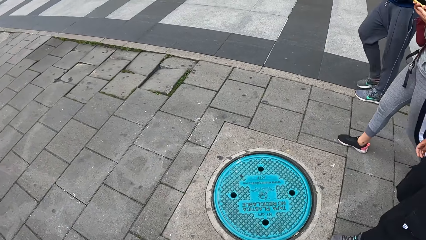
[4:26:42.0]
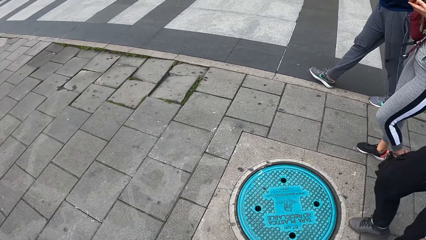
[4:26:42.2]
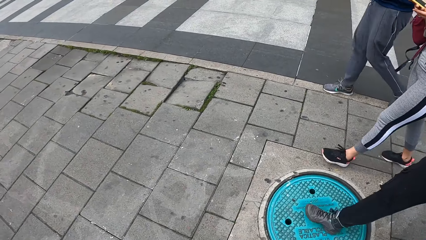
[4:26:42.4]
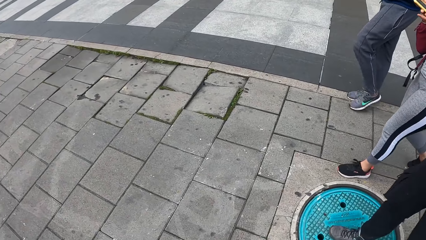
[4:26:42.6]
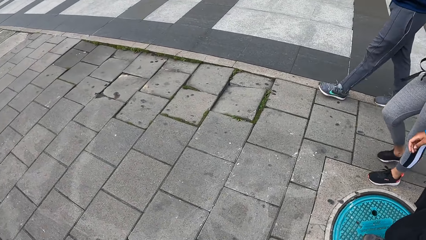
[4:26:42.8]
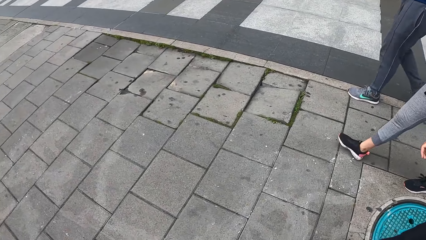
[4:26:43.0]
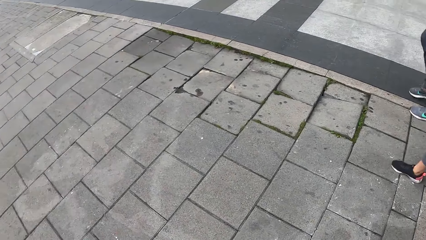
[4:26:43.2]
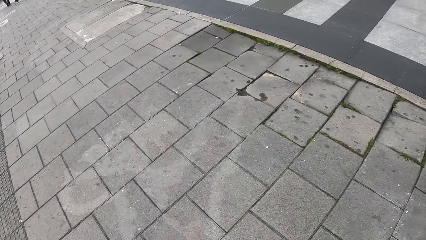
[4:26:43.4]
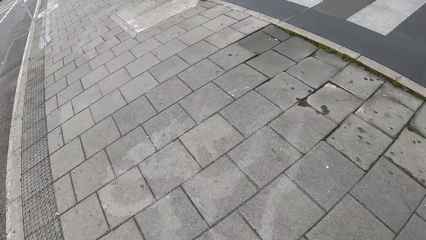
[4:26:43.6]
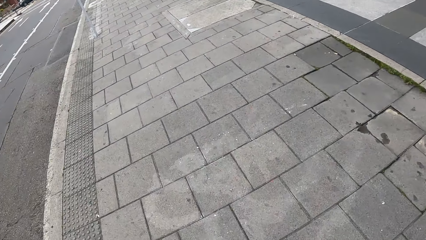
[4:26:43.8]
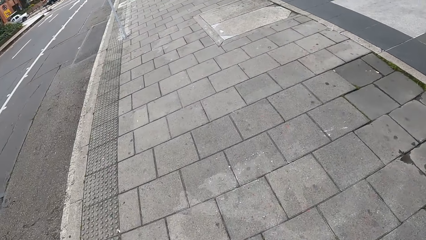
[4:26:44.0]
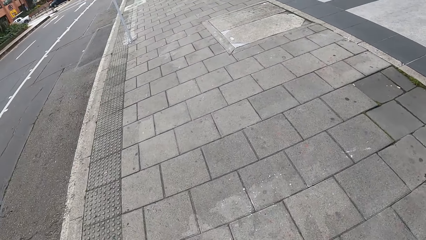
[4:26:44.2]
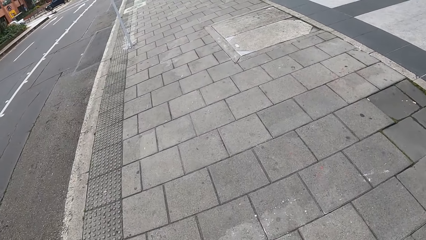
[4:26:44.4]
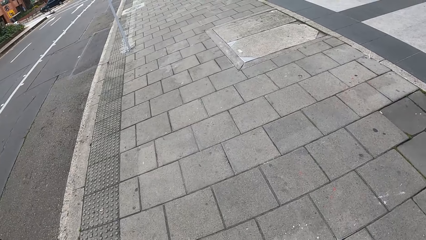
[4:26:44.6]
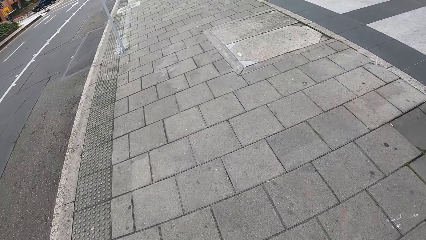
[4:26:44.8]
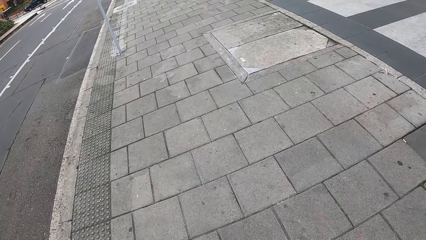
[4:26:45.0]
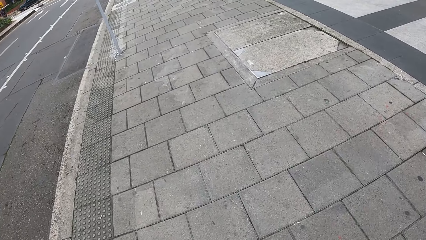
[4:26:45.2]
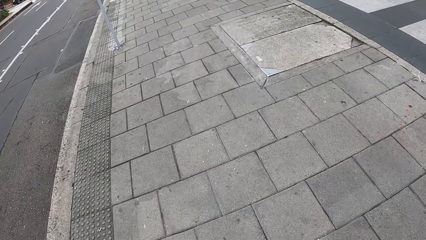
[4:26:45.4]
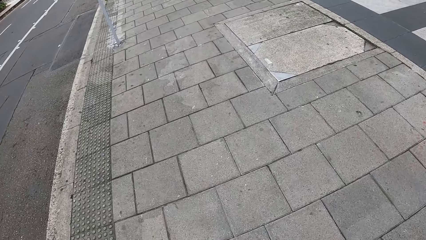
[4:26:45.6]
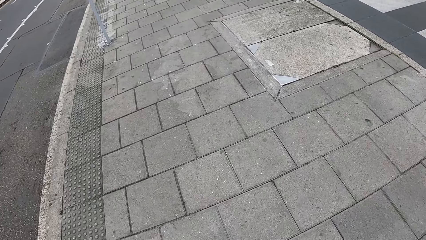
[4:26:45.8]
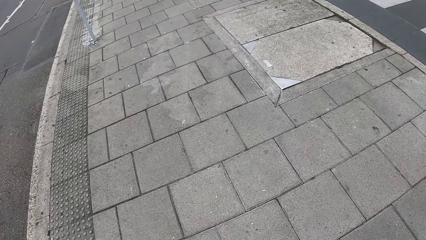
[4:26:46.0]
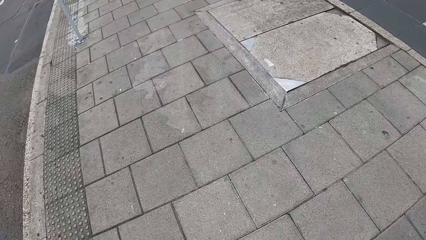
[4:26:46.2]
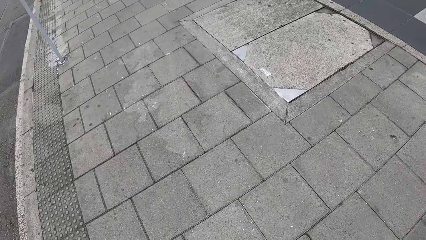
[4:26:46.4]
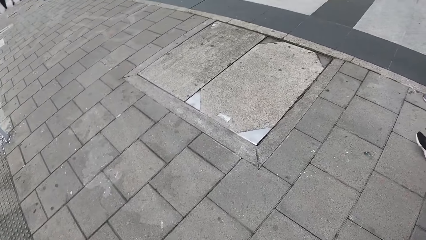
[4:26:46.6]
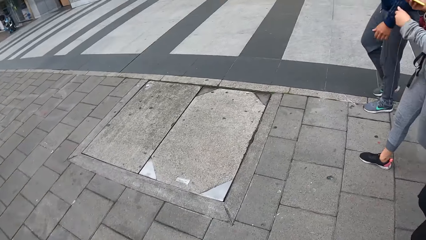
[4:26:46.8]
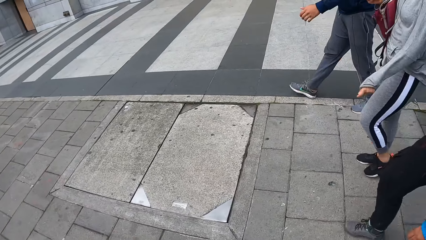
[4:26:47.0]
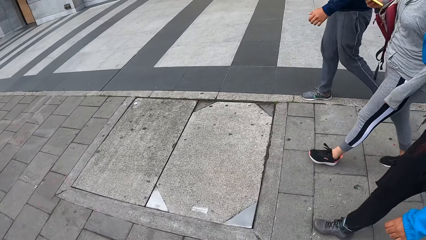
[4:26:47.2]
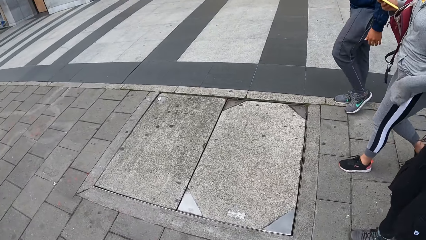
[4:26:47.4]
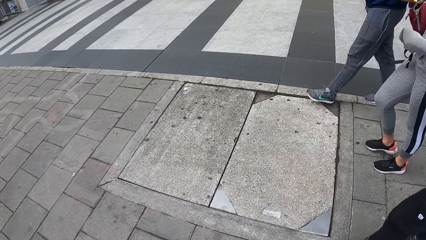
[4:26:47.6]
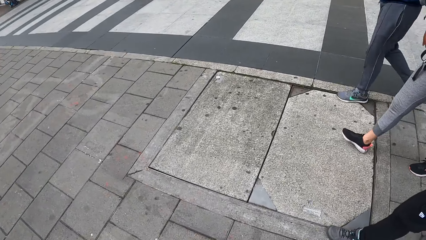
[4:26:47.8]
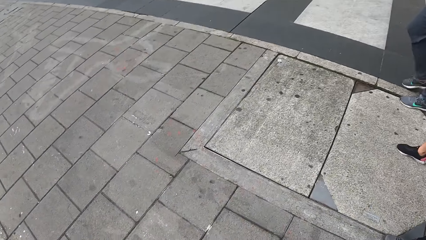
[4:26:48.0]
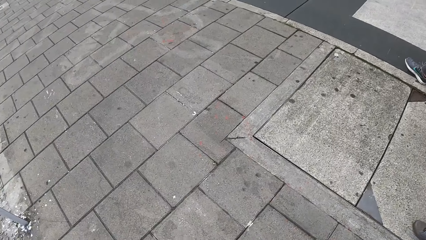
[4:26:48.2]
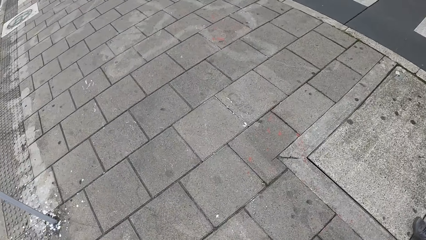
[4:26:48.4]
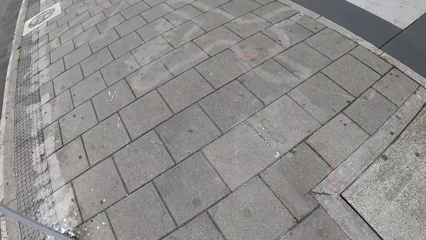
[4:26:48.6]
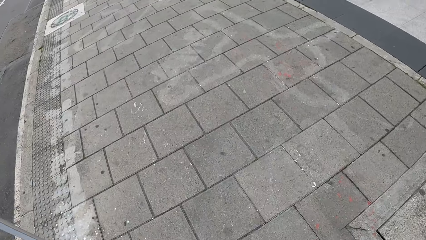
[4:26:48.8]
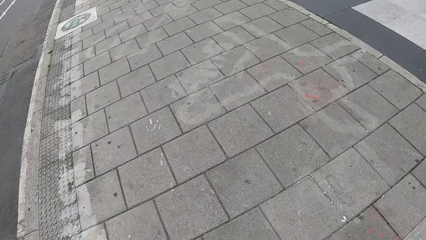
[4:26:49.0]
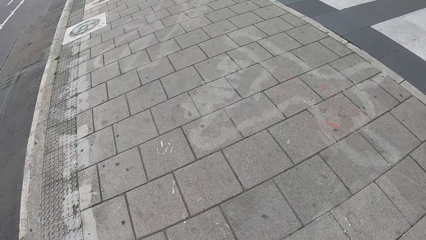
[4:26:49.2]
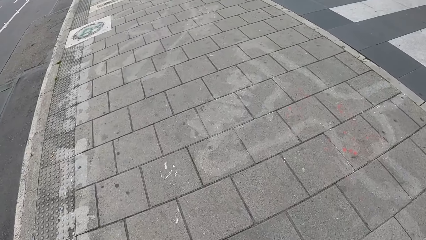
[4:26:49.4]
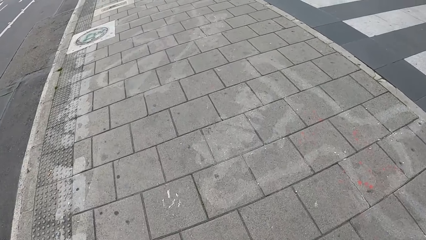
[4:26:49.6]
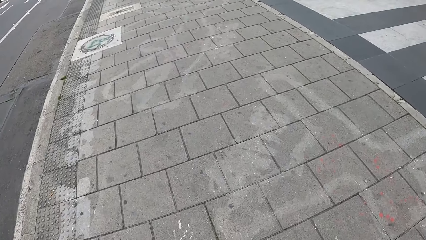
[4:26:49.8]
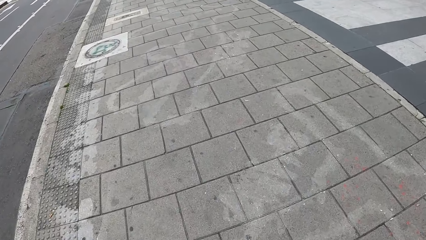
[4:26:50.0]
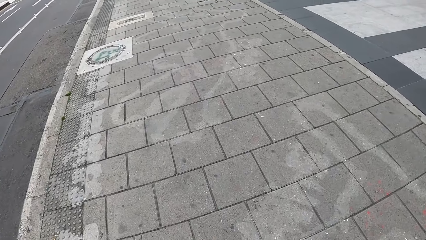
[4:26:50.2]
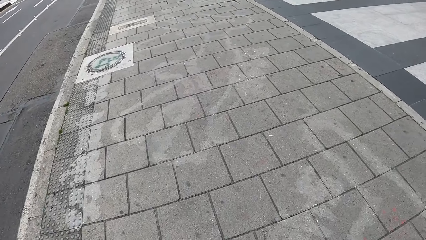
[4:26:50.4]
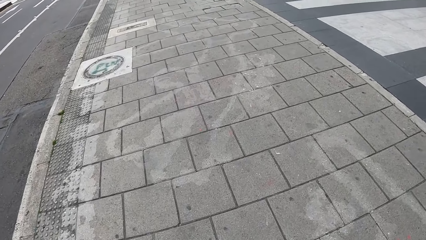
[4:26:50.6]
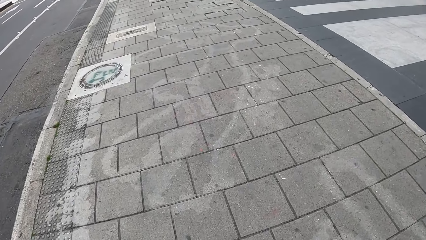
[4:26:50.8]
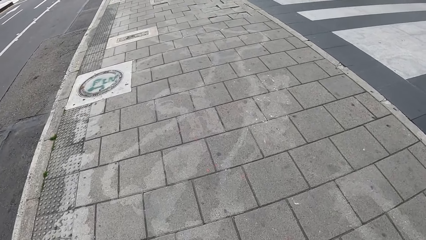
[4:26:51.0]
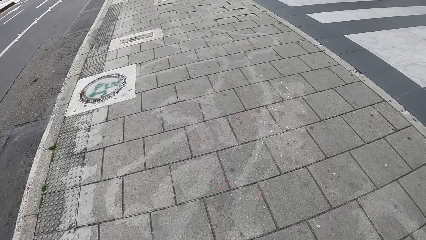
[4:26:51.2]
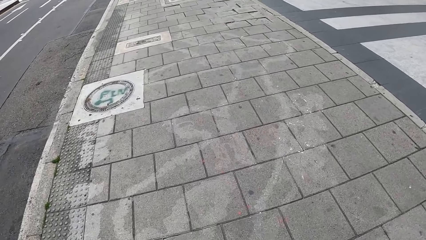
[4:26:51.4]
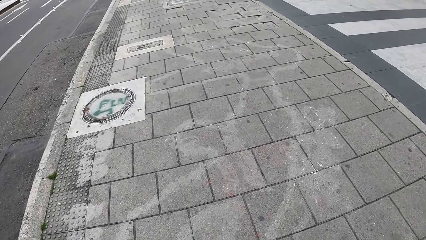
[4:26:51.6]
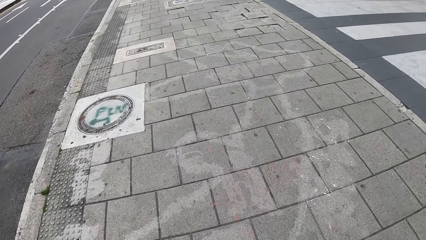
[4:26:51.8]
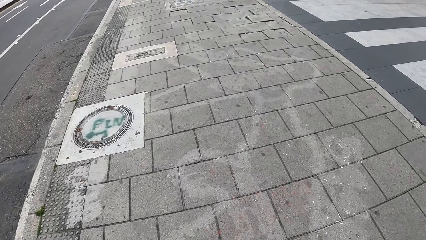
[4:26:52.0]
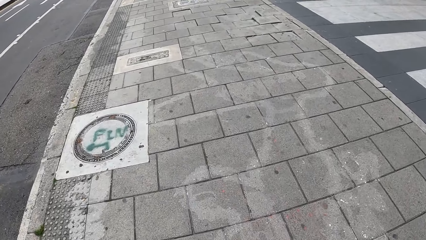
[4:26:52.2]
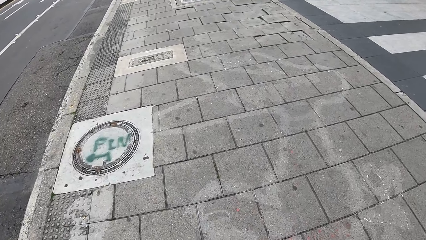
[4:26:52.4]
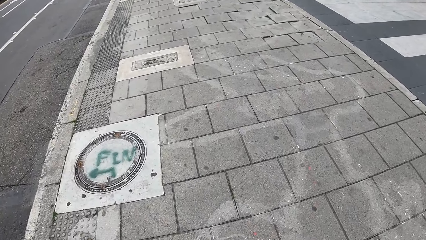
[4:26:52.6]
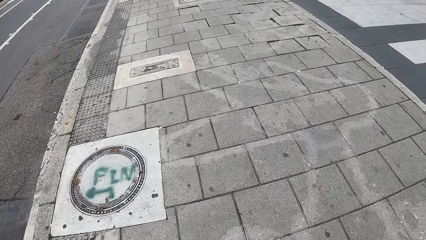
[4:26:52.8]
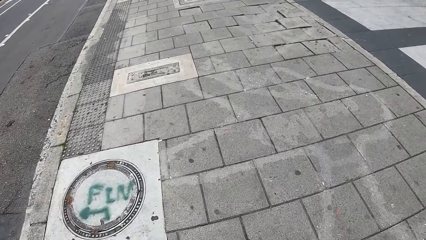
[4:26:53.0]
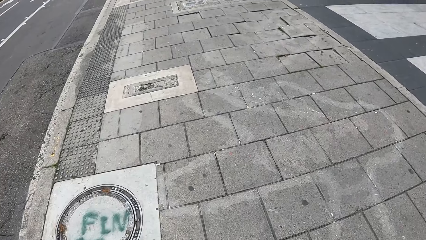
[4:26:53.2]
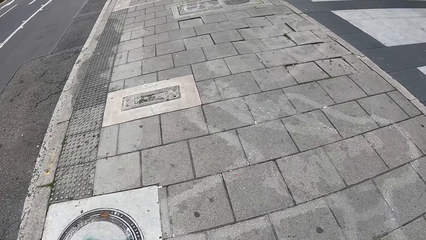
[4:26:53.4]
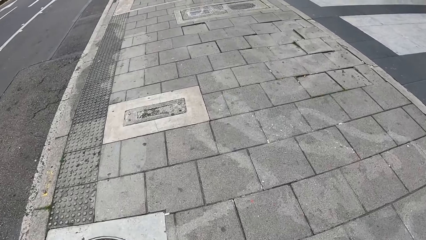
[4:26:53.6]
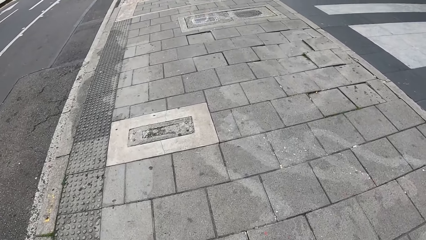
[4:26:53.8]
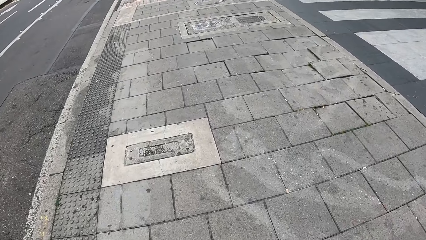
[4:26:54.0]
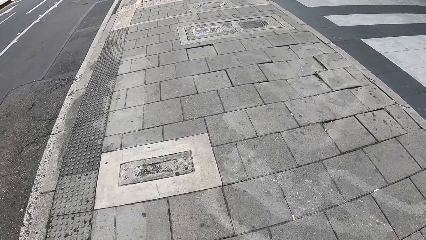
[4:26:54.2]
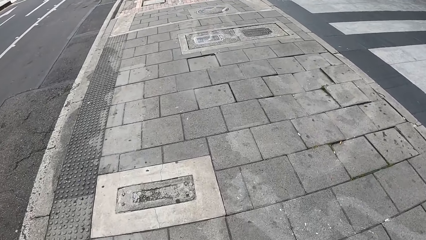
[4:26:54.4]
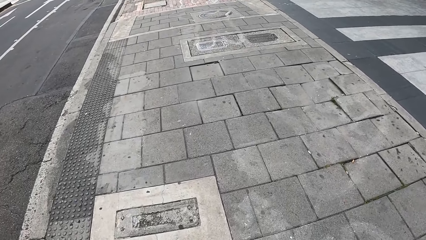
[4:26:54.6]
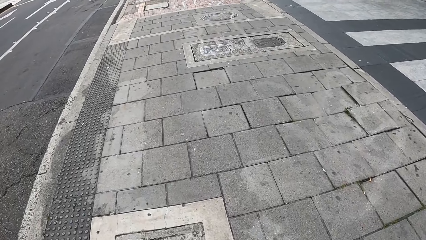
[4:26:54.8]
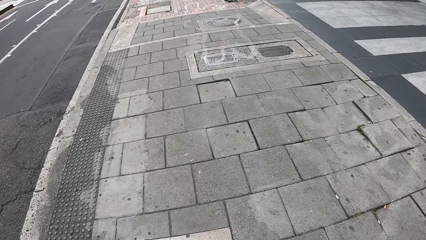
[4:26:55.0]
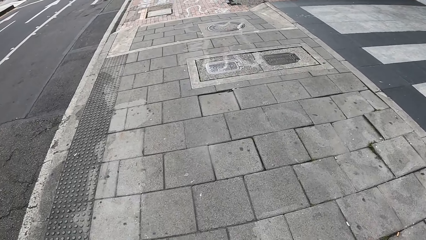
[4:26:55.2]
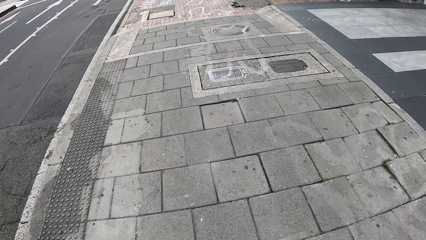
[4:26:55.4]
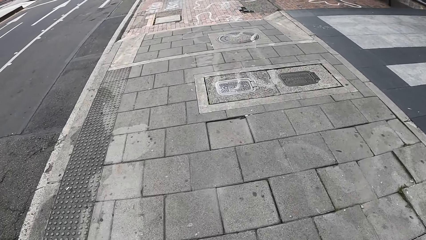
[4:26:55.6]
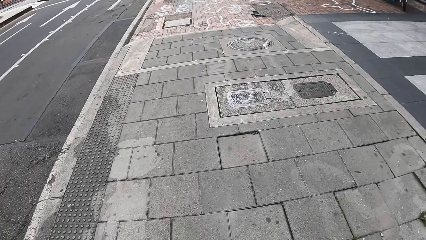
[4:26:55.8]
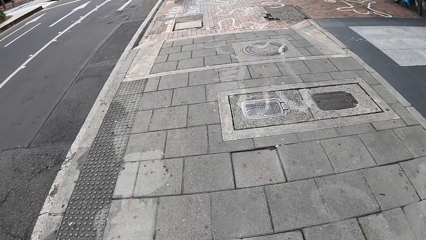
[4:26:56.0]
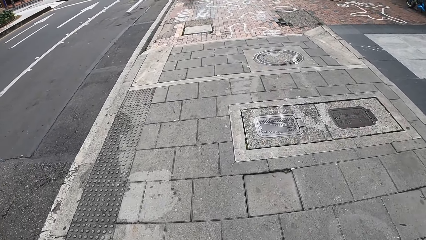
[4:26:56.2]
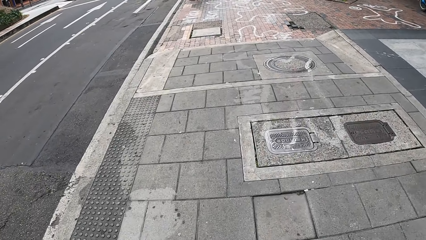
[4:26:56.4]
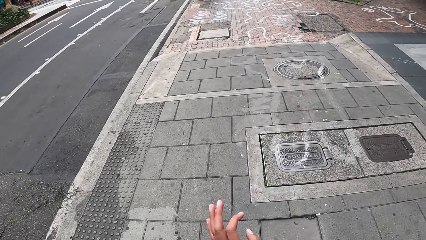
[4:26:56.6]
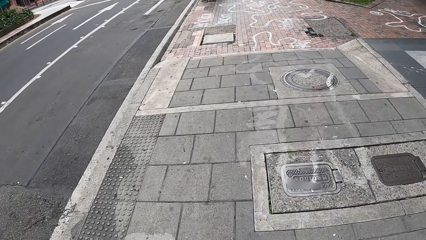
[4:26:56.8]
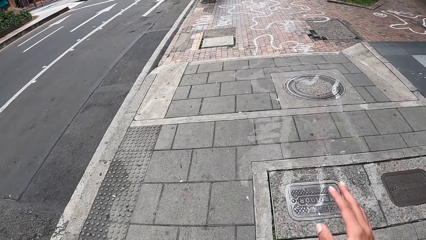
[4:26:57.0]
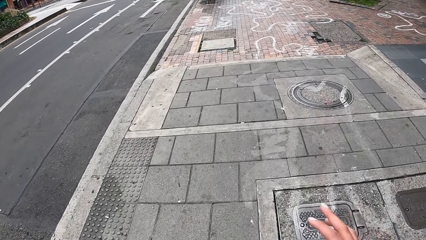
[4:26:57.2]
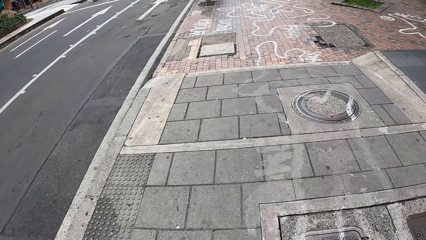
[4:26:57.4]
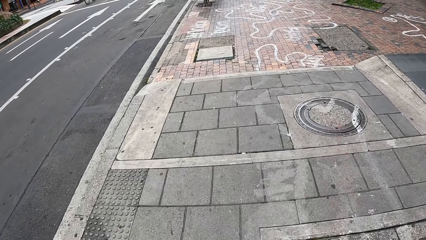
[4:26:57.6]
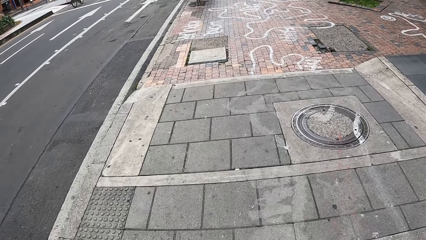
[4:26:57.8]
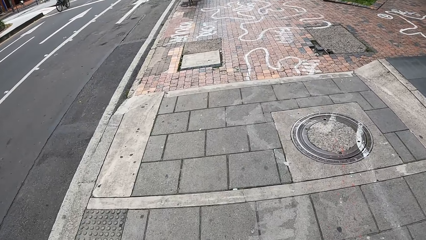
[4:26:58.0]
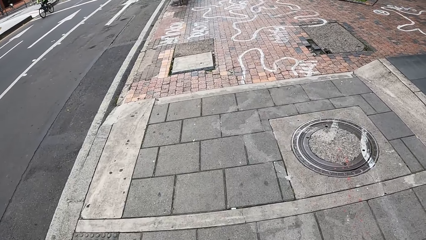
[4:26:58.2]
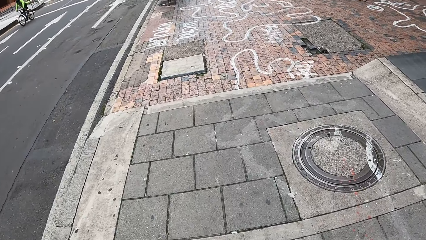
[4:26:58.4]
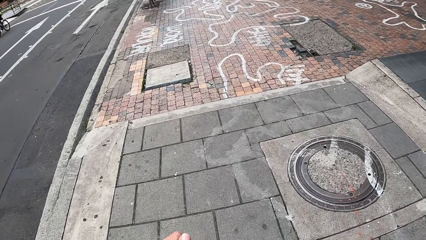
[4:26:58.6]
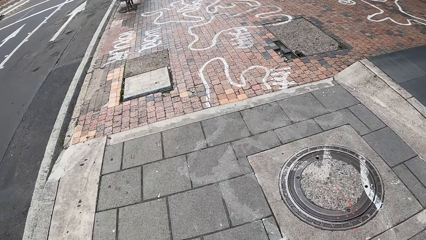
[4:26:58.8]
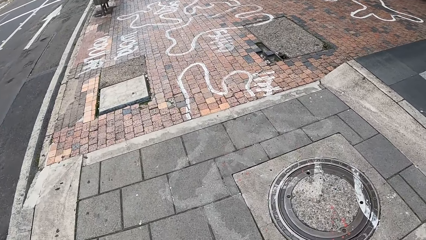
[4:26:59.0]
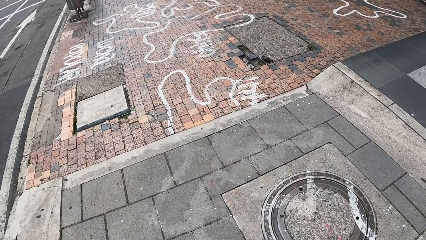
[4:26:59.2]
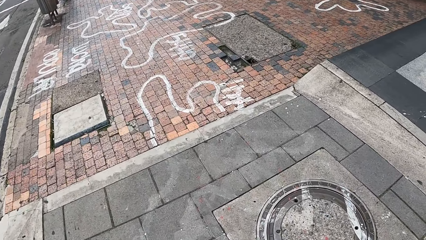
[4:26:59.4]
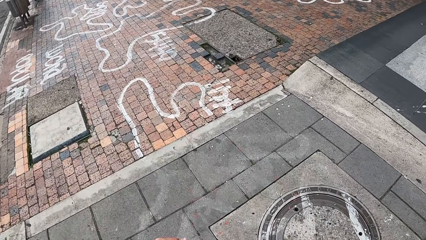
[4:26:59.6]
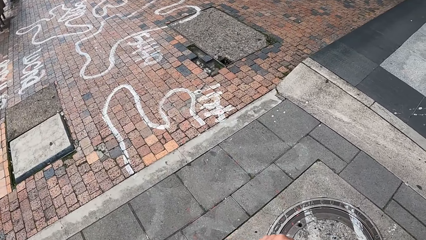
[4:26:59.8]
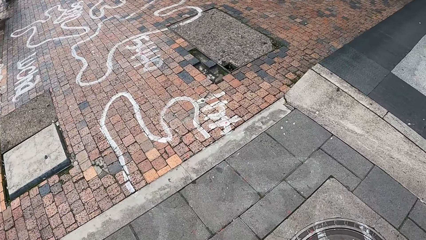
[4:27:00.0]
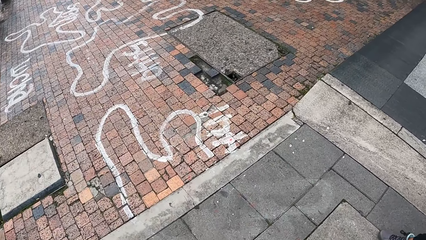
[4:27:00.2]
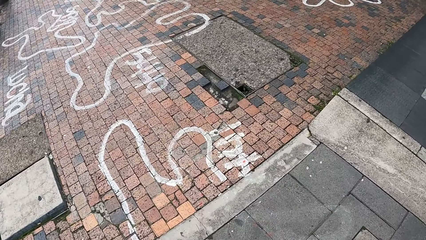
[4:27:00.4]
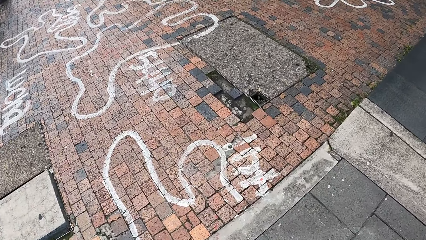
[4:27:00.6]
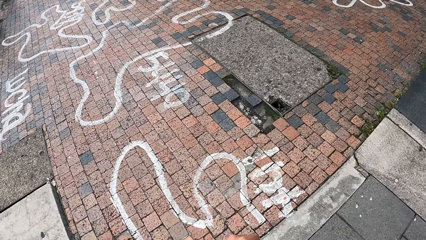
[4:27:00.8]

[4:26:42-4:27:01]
A woman holds a phone in her left hand. The woman holds the phone in her right hand.
